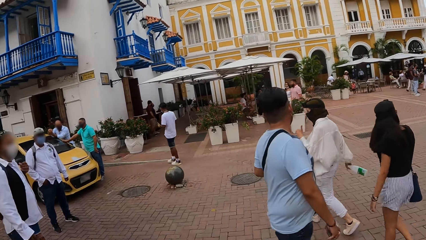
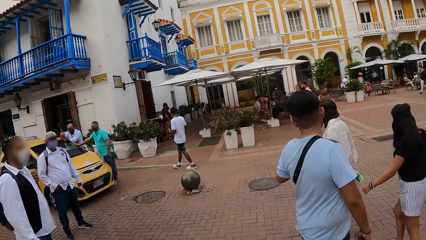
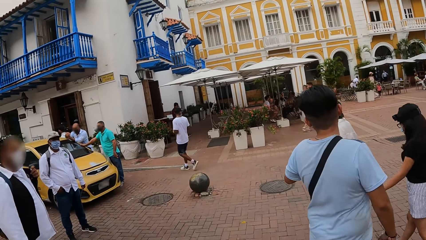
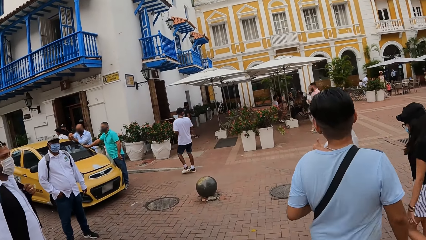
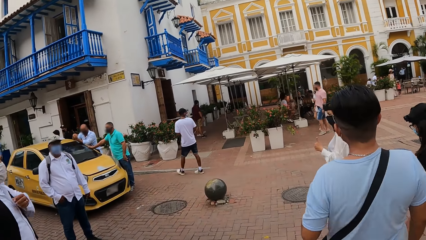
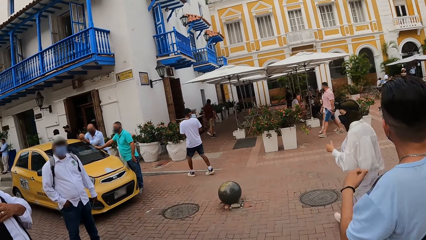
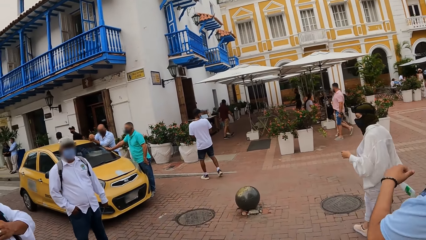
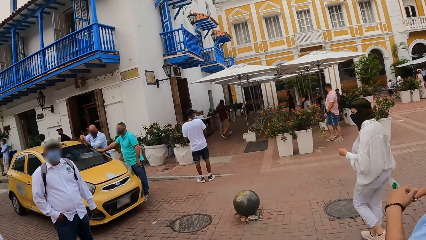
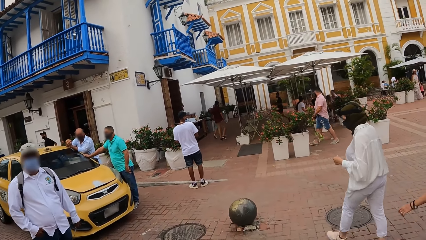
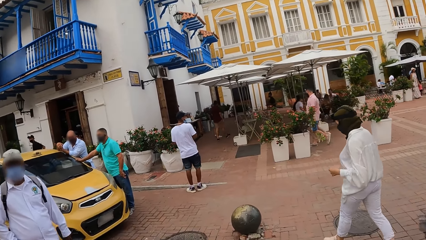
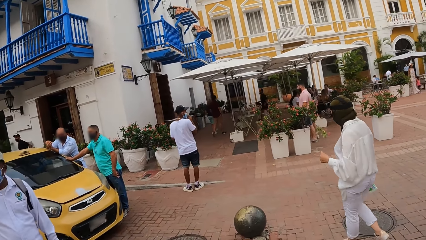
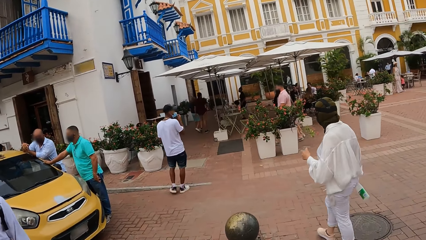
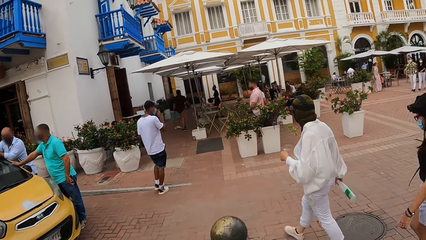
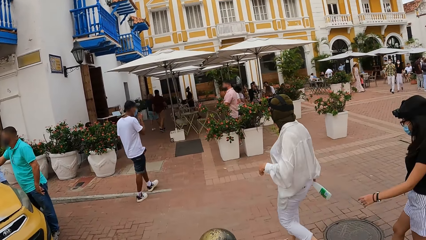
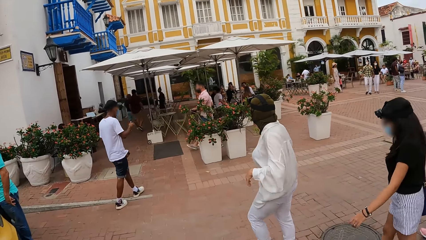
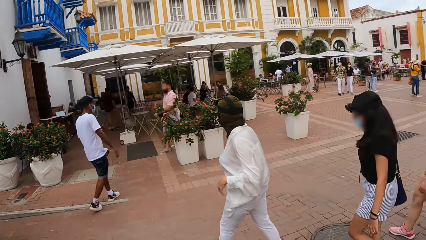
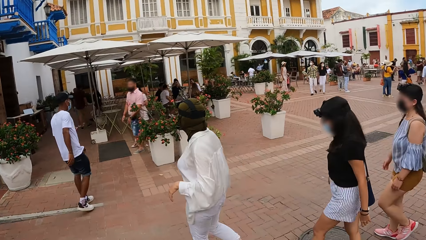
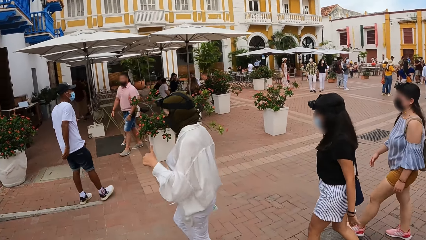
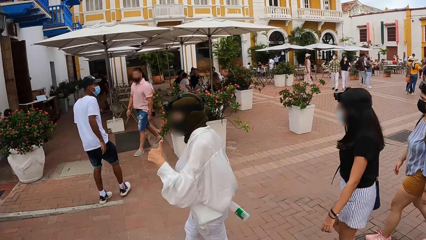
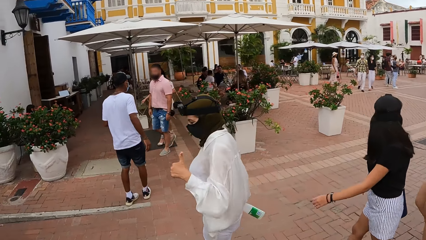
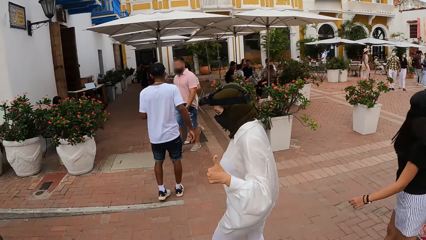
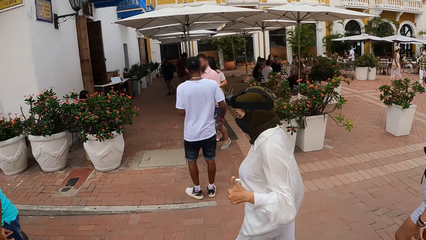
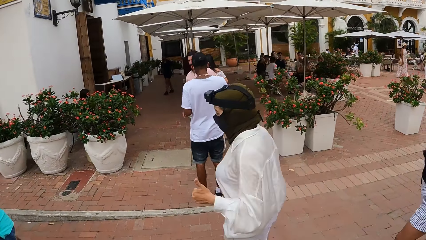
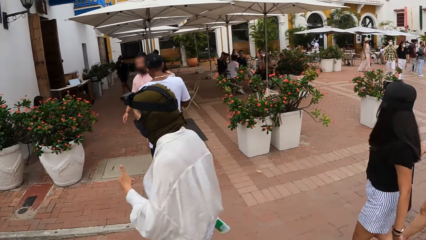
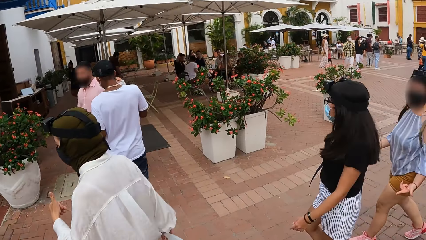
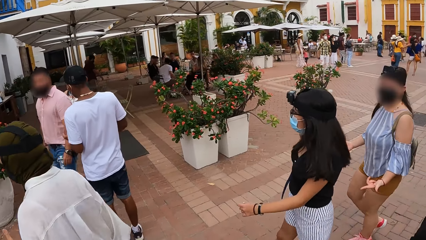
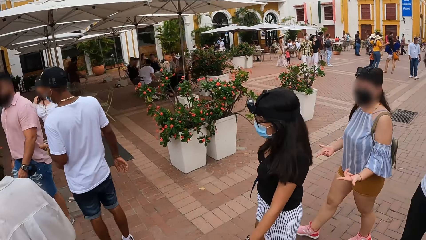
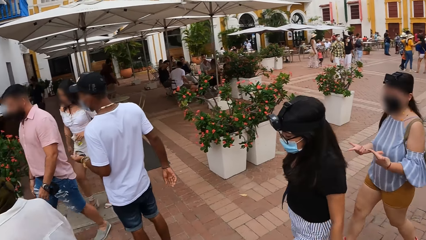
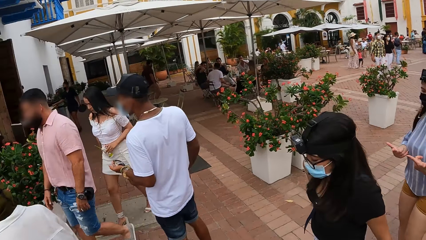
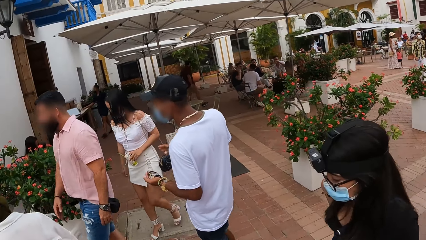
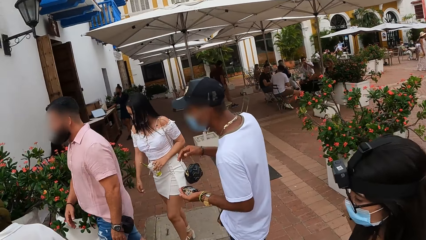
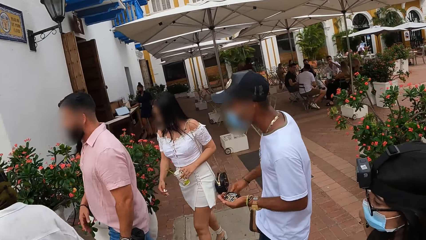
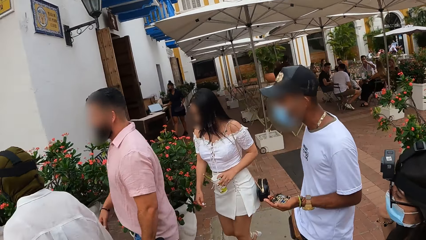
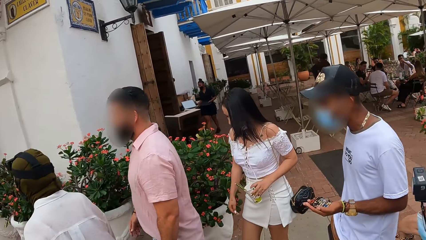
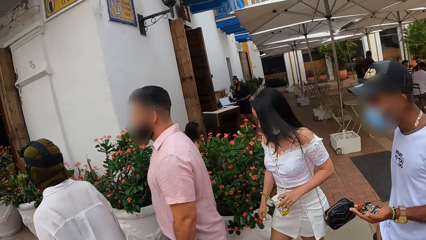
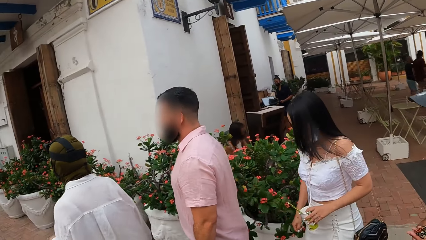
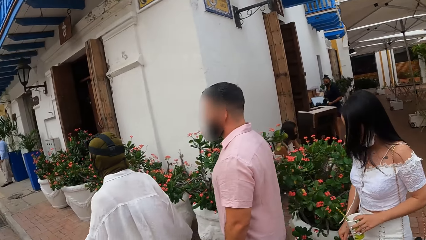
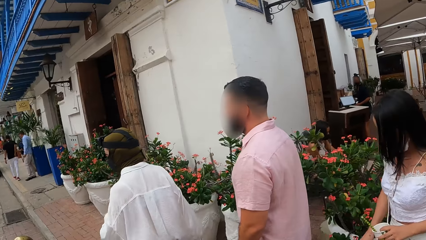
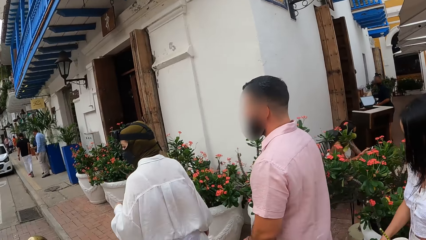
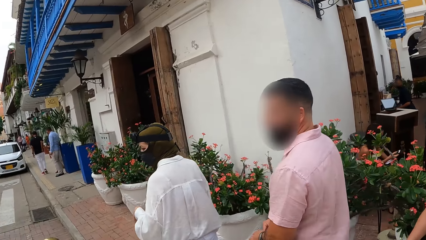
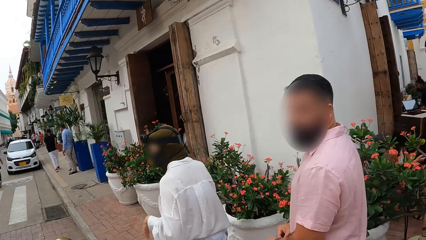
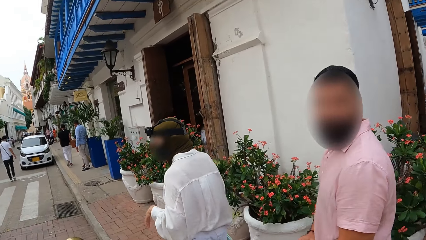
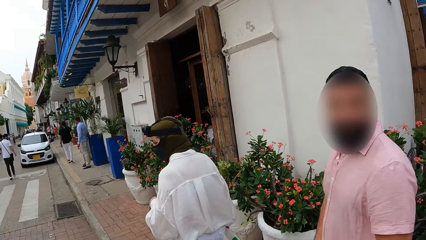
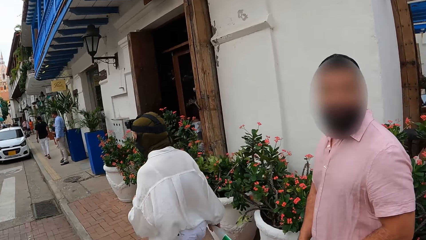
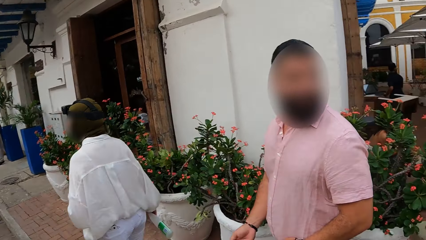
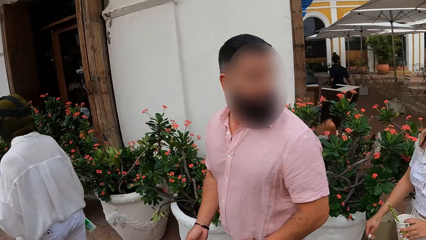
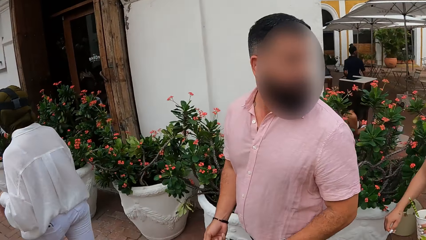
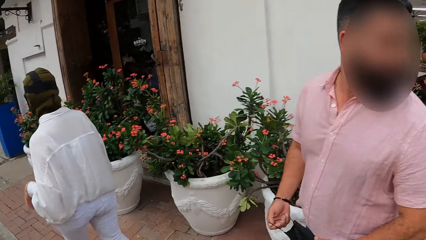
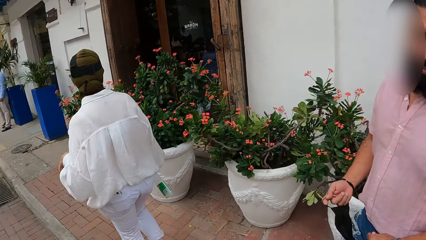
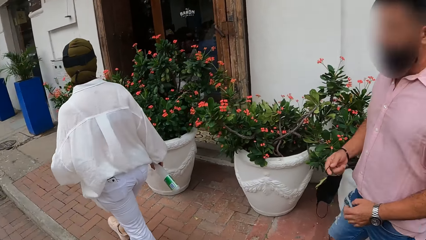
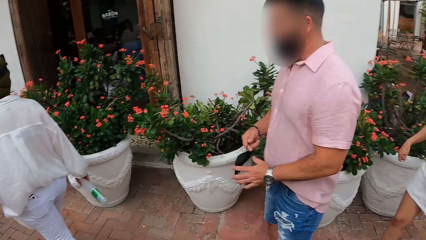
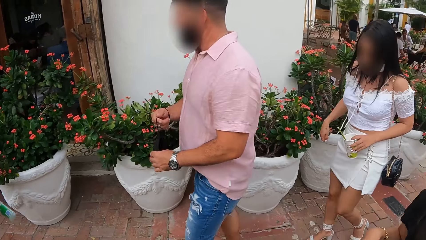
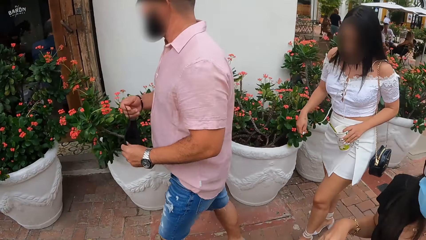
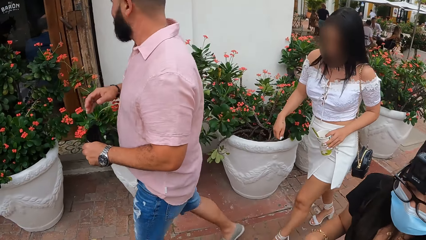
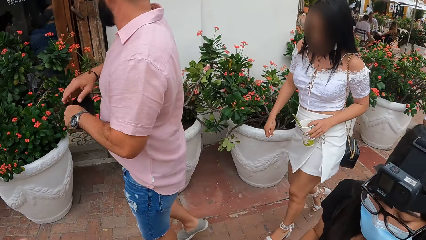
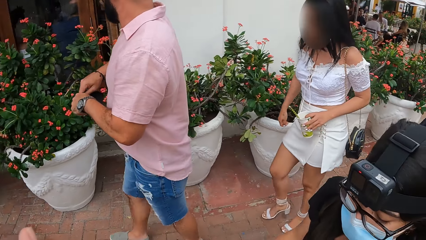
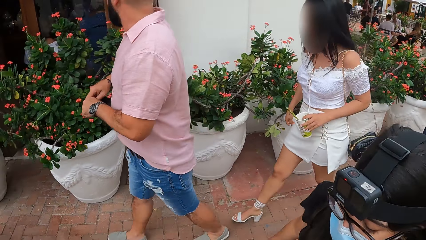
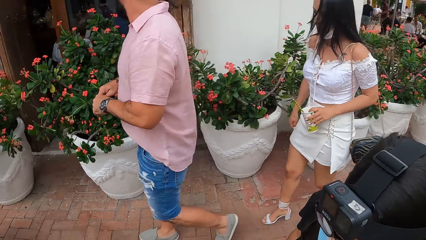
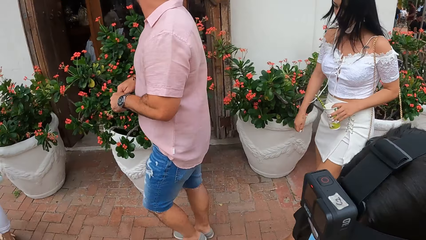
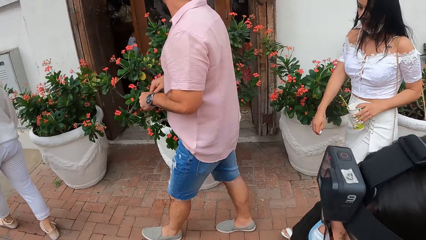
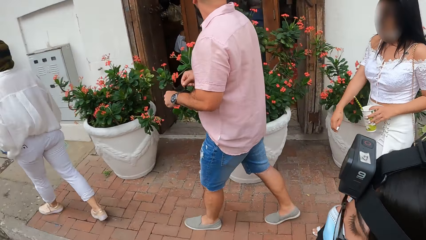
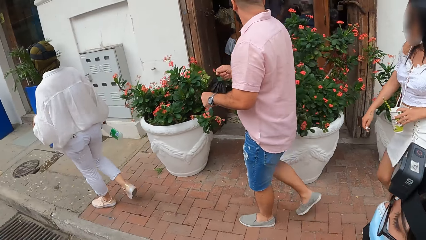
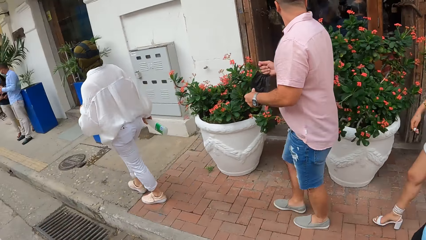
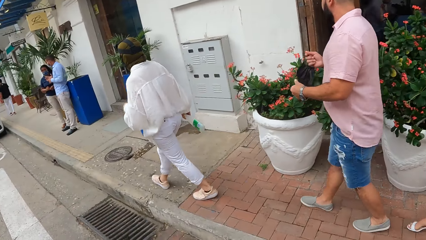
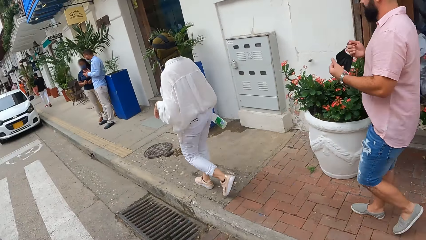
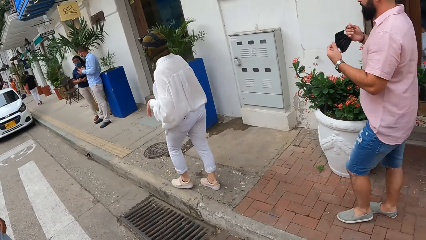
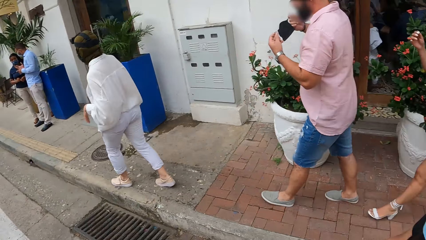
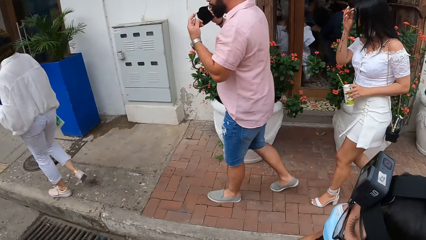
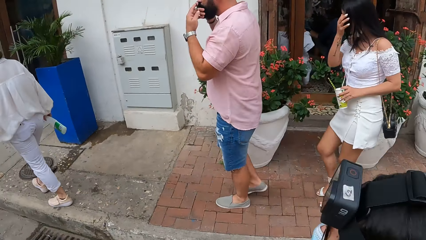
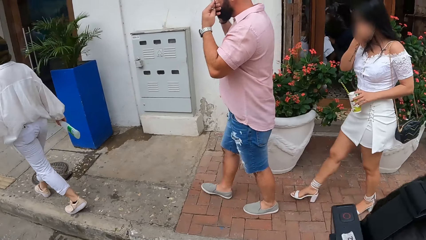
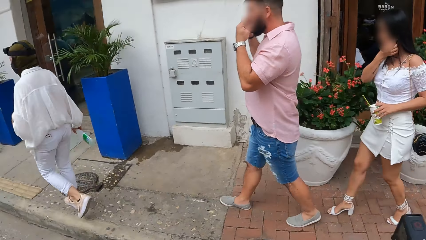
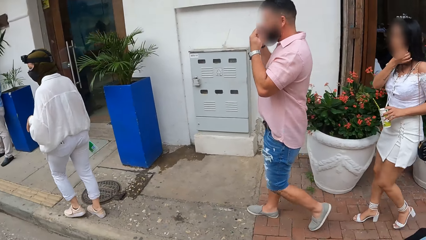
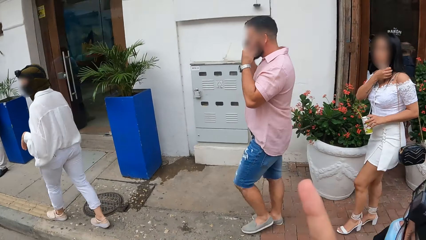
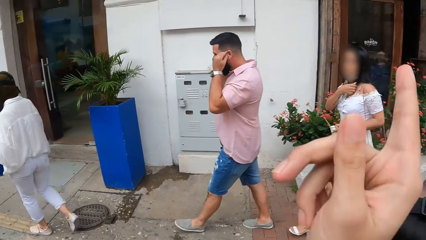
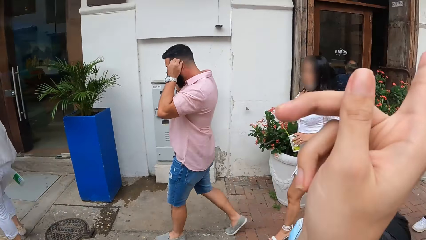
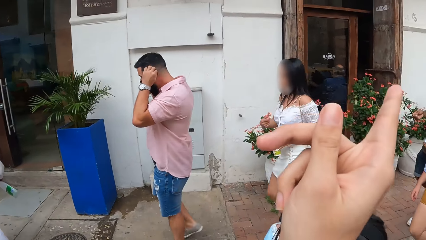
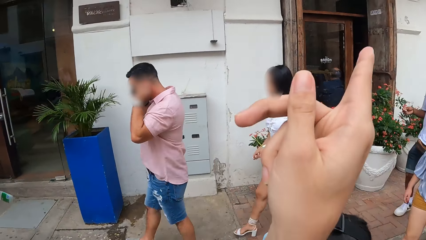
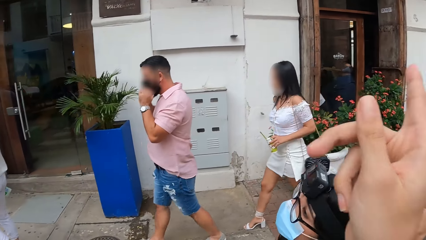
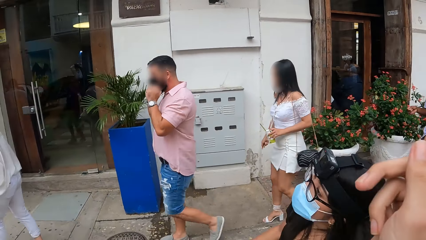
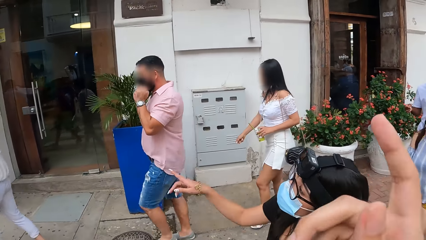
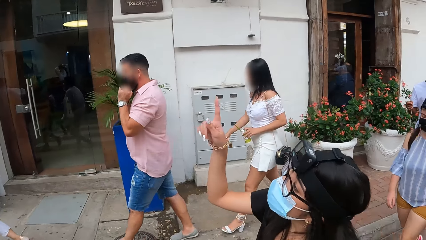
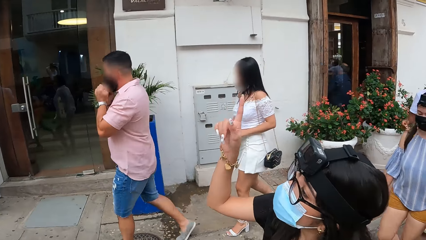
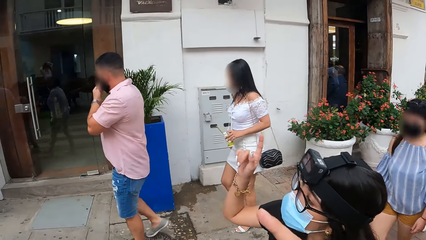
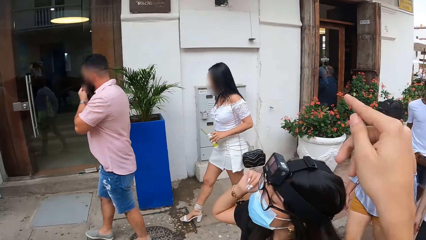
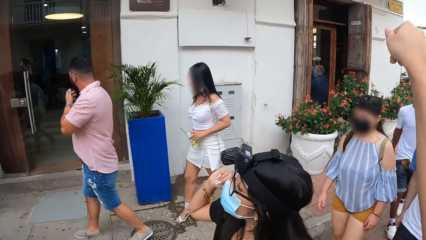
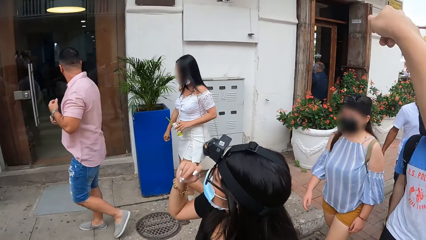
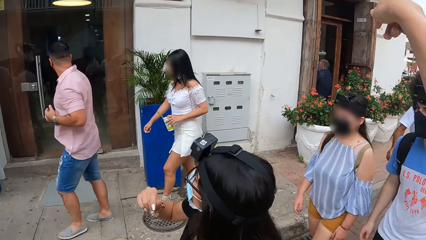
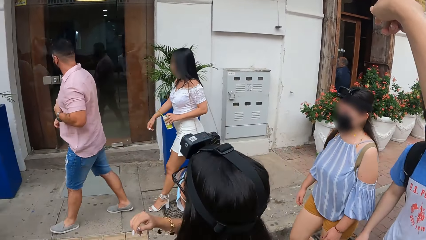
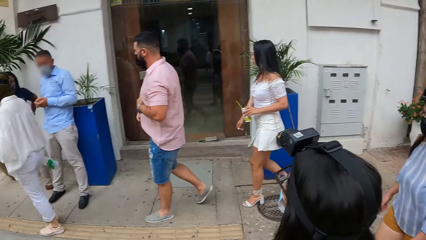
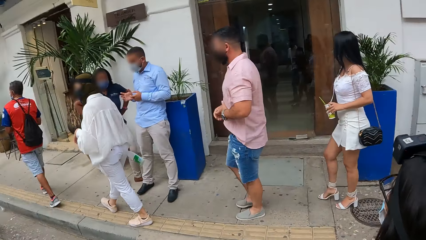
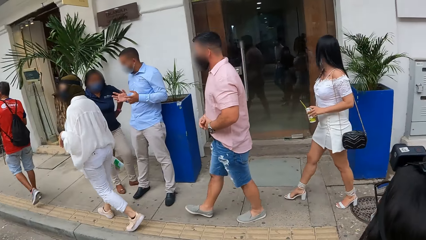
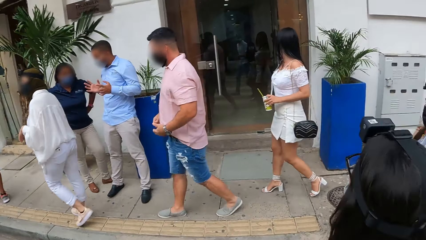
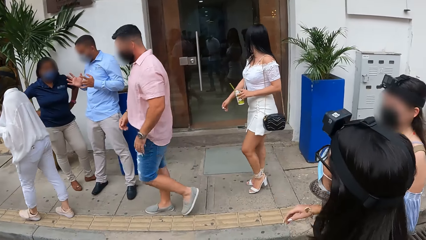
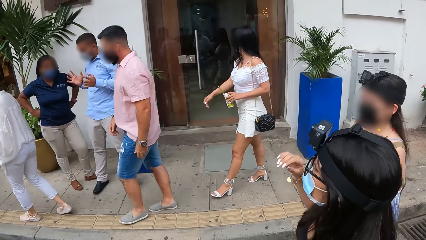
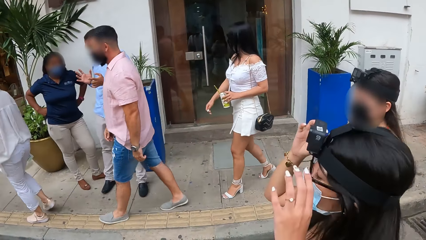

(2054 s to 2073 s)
The camera wearer crosses the road. A person crosses the road. Another person crosses the road. A third person crosses the road. The camera wearer walks on the pavement. They point at a building. They converse with a person.
